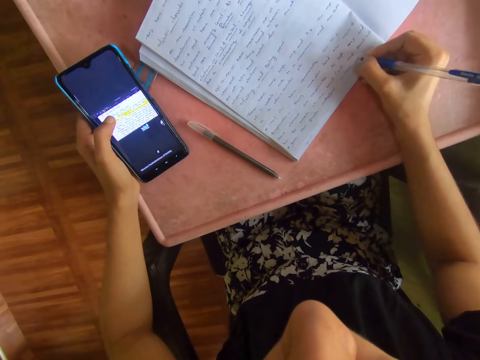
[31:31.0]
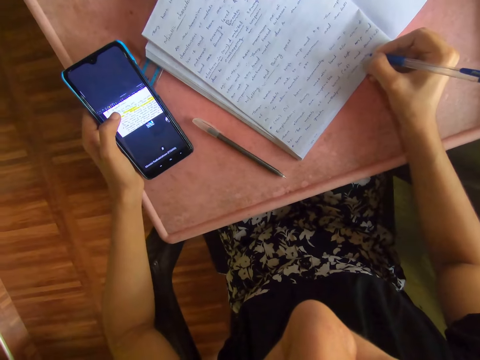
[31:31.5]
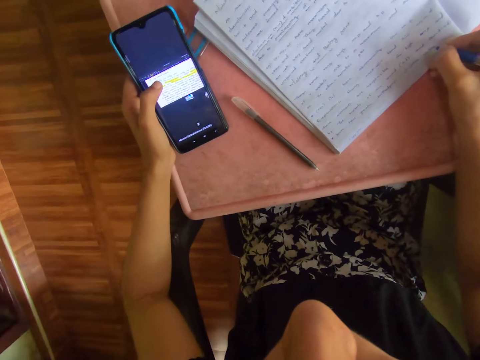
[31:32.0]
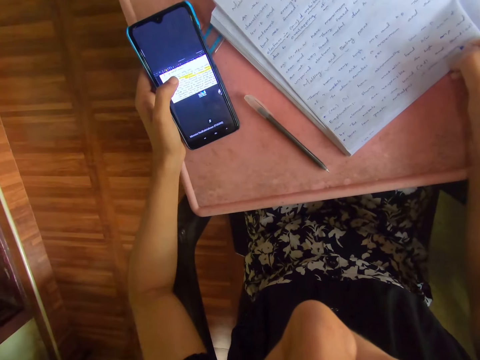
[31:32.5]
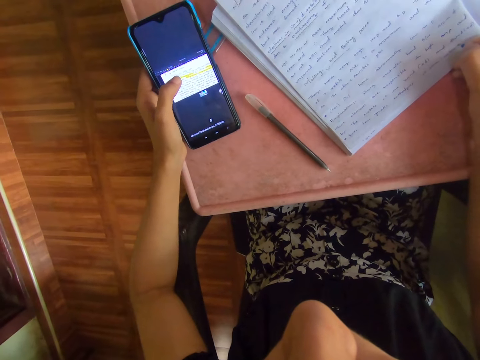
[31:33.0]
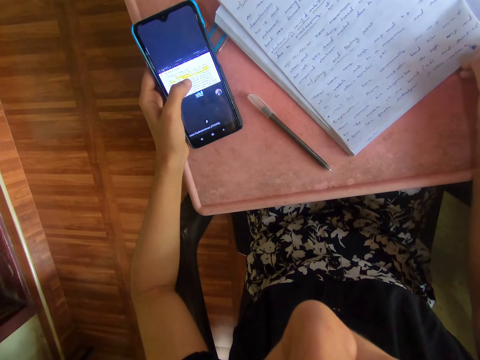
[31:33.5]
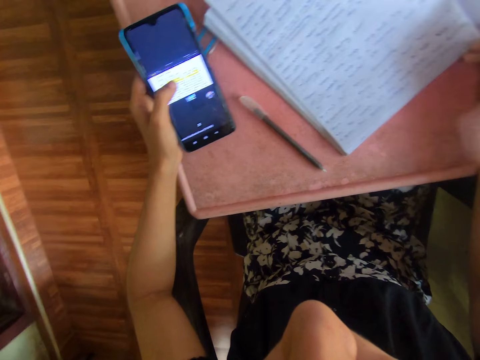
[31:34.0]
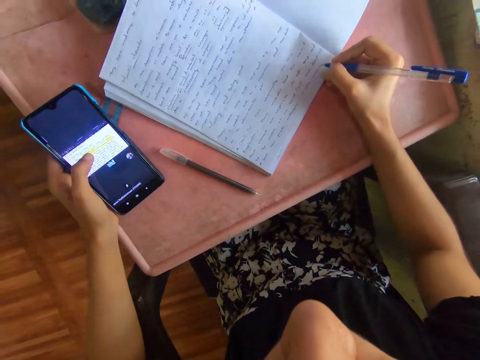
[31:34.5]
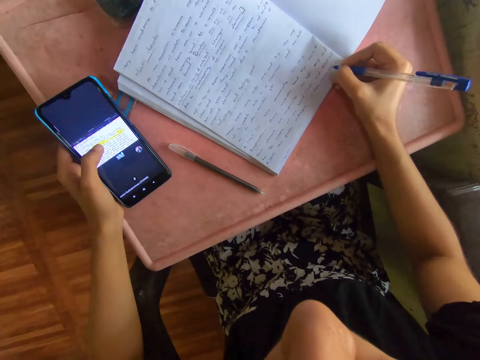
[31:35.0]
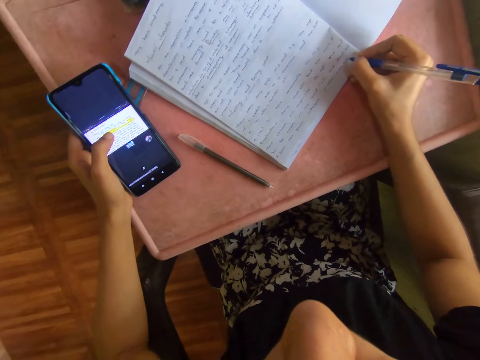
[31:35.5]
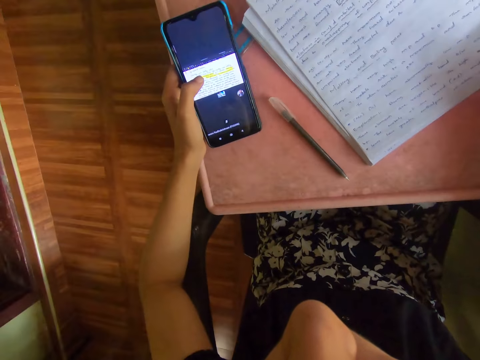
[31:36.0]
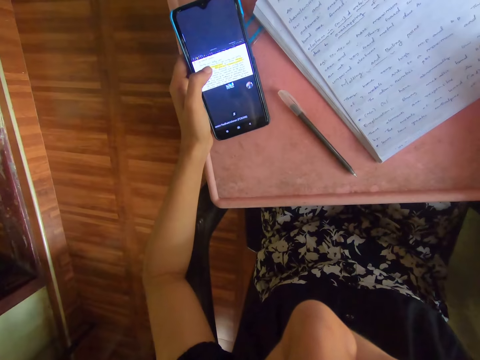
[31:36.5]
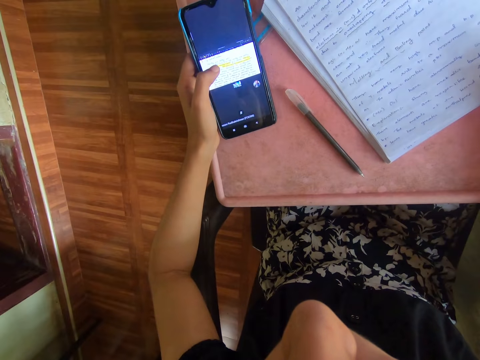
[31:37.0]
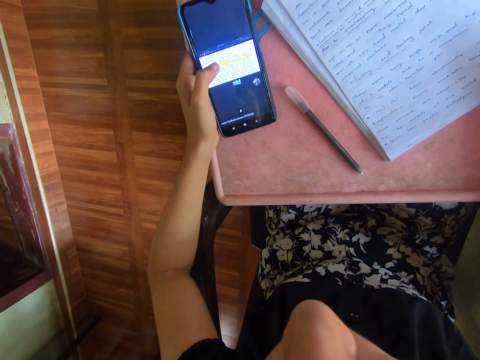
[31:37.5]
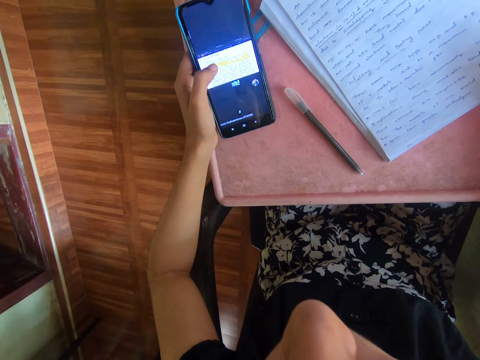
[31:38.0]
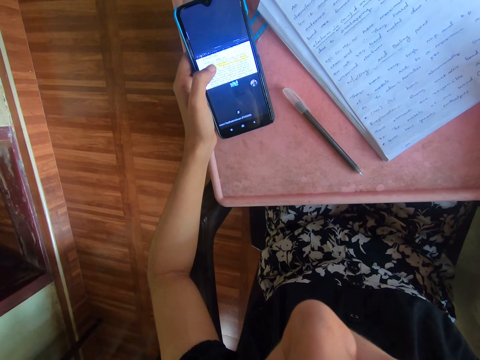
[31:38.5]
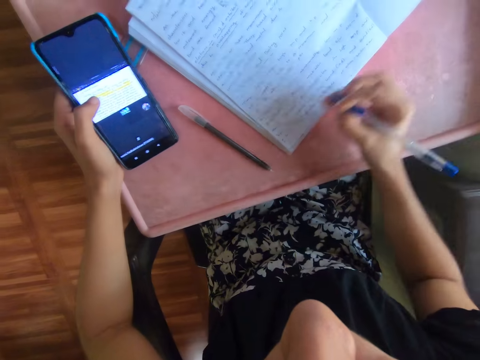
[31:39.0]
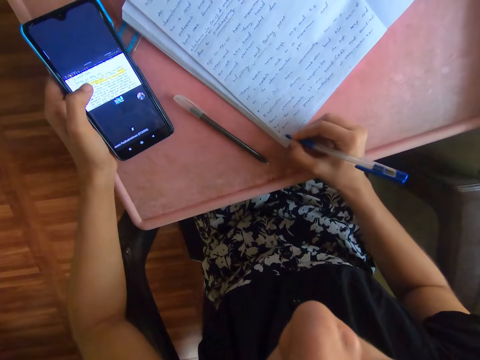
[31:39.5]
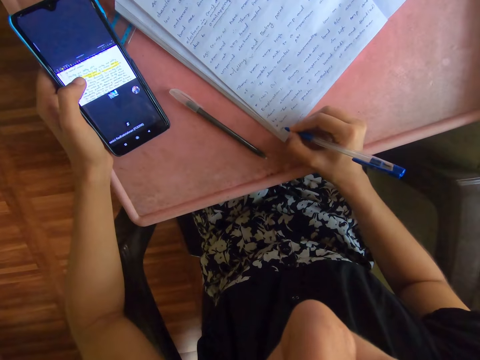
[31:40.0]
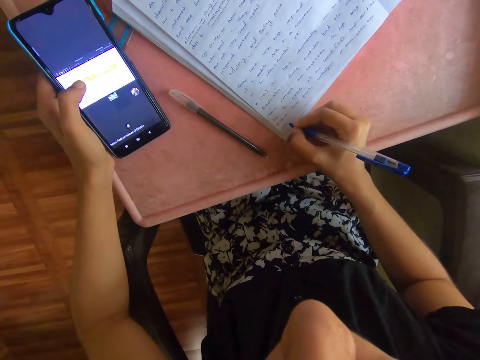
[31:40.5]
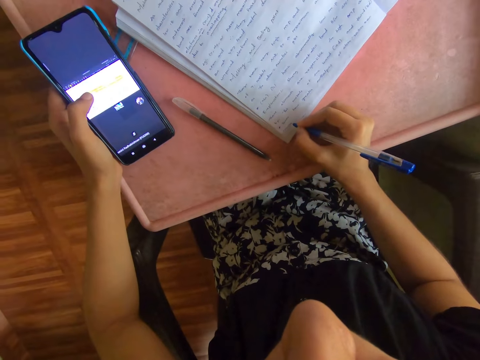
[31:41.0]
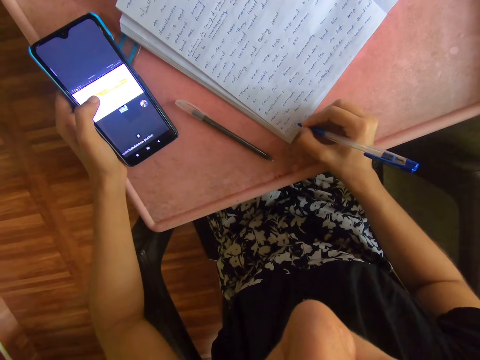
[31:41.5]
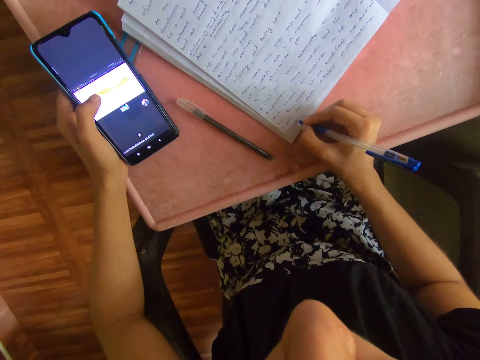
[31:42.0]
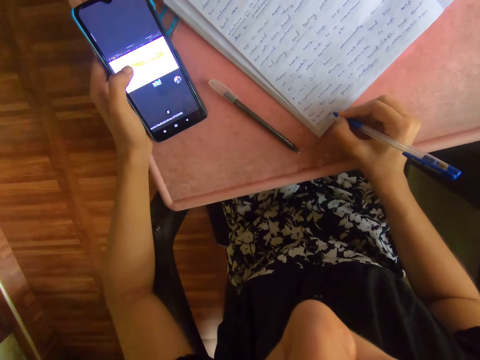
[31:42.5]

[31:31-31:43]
The camera wearer operates the phone with her left thumb. She writes on the book with the pen in her right hand. She looks at the phone. She writes on the book.

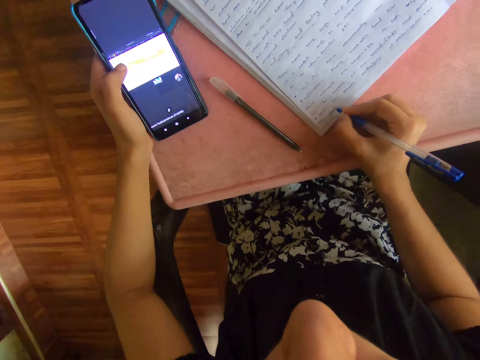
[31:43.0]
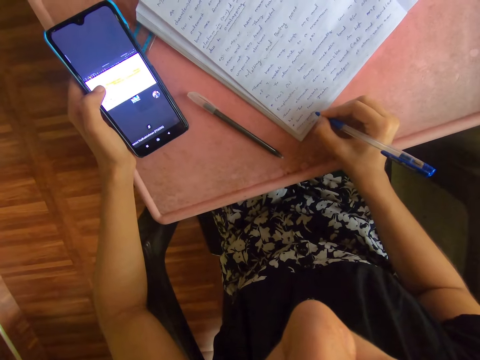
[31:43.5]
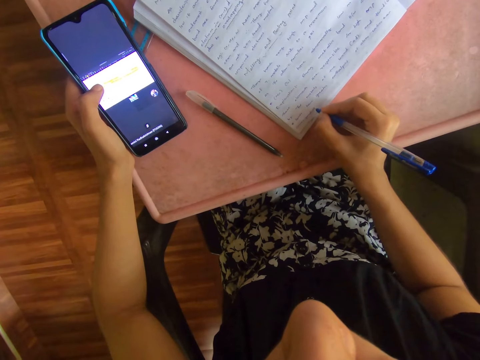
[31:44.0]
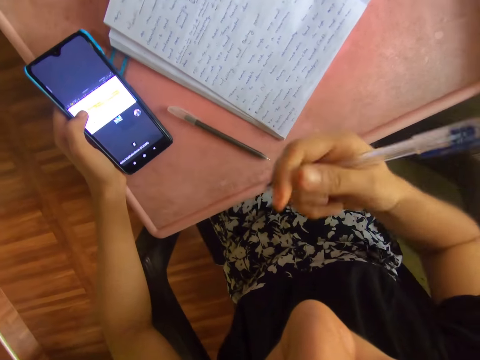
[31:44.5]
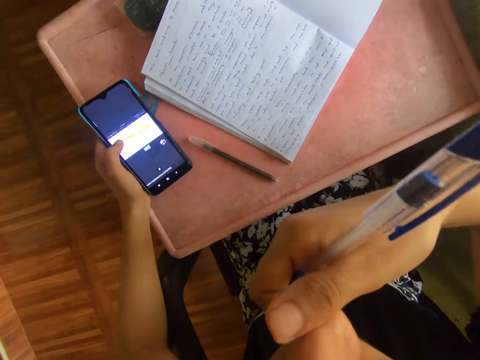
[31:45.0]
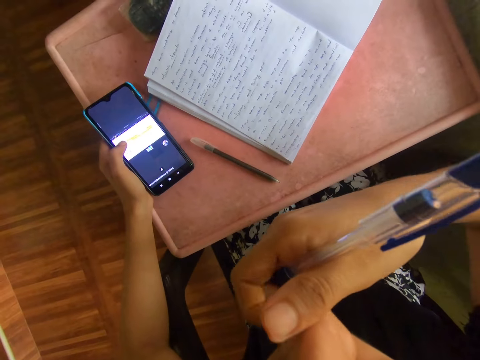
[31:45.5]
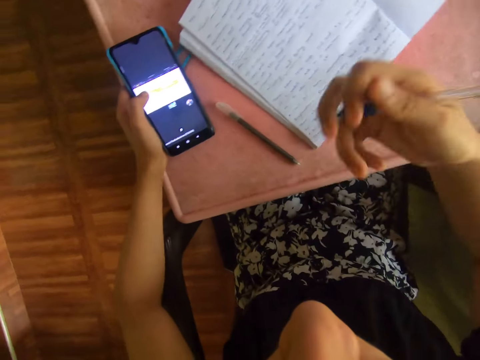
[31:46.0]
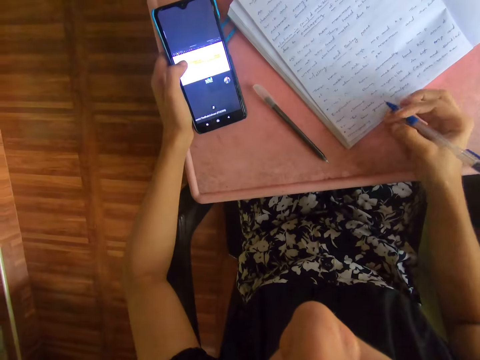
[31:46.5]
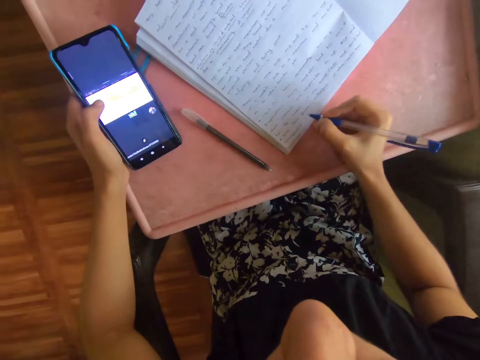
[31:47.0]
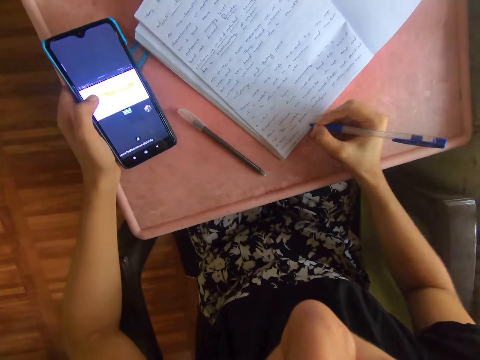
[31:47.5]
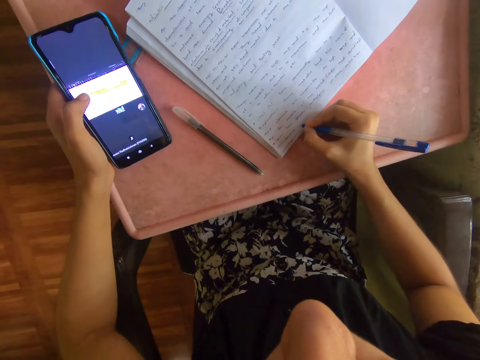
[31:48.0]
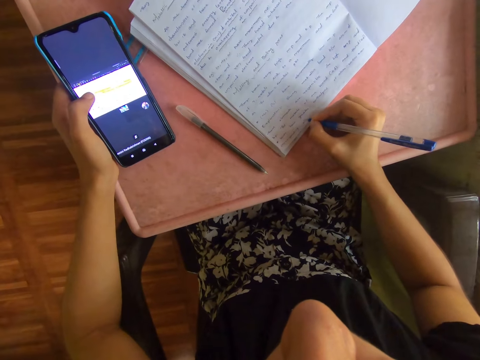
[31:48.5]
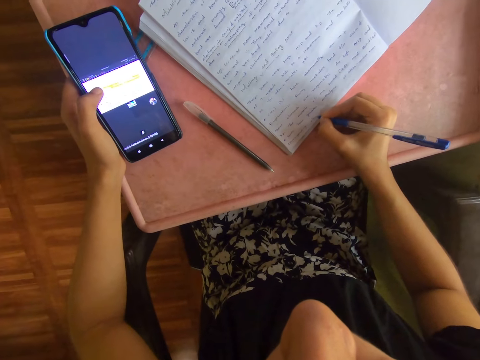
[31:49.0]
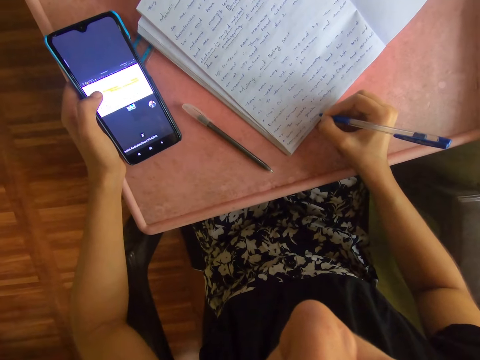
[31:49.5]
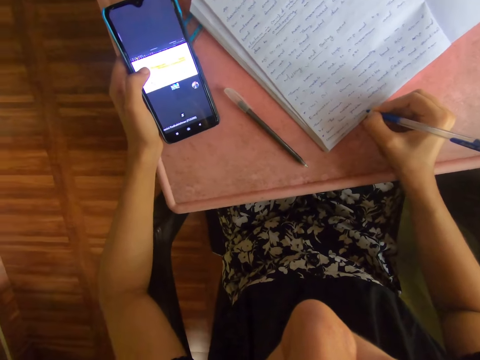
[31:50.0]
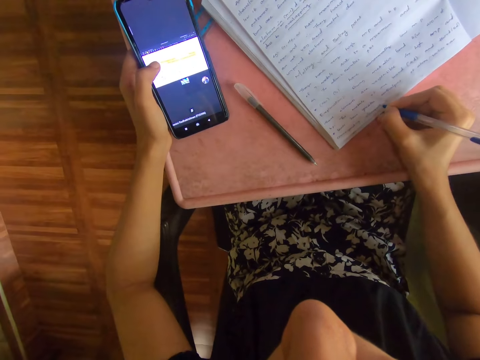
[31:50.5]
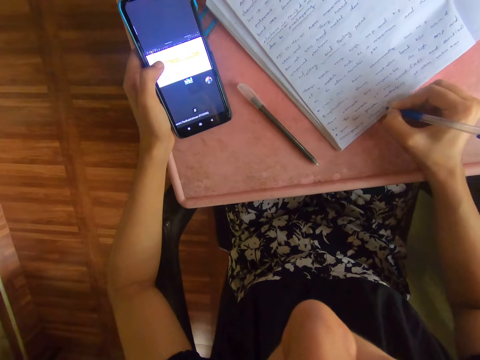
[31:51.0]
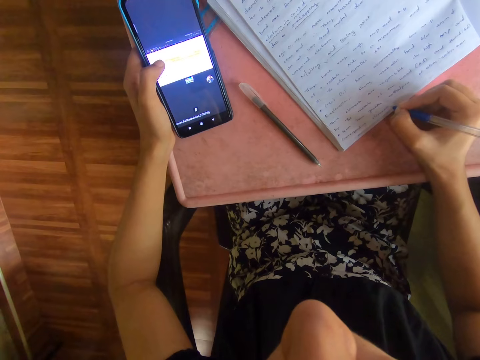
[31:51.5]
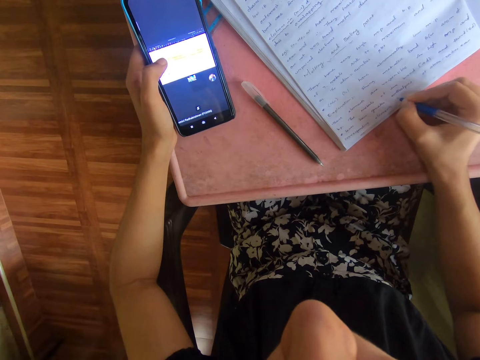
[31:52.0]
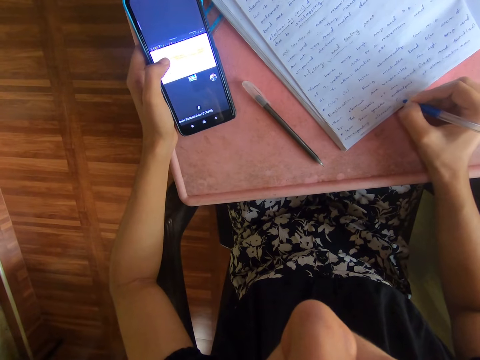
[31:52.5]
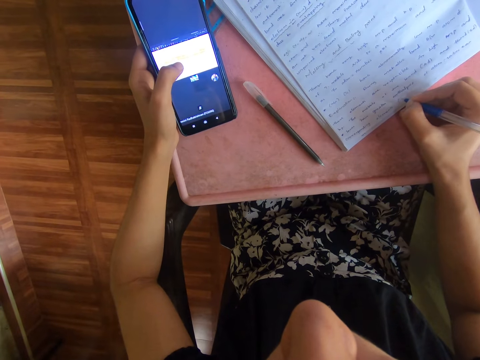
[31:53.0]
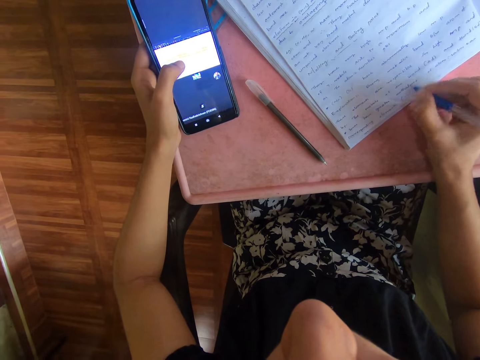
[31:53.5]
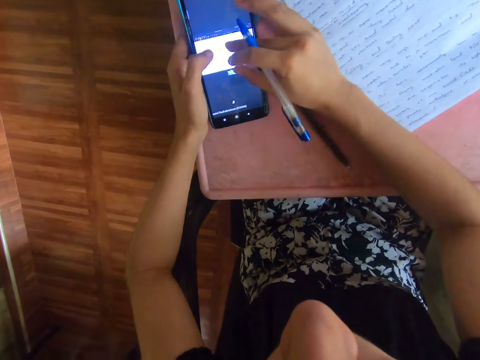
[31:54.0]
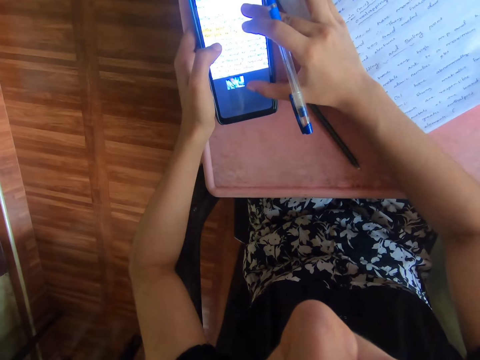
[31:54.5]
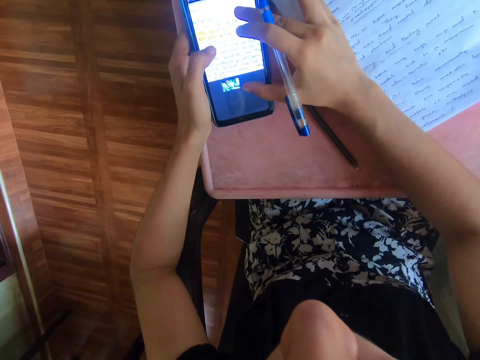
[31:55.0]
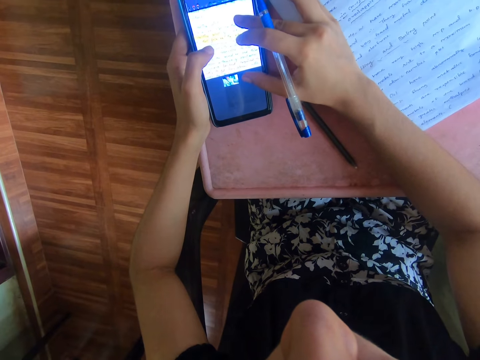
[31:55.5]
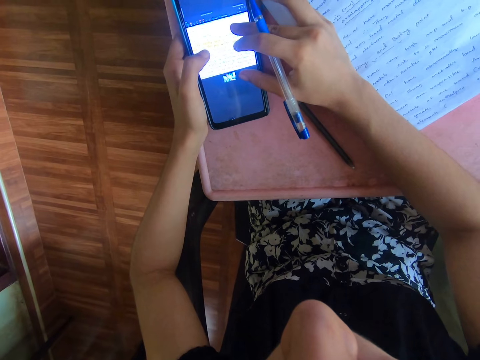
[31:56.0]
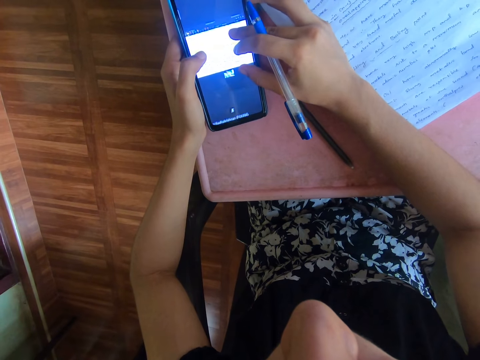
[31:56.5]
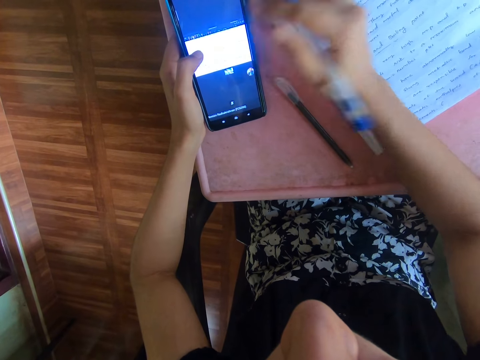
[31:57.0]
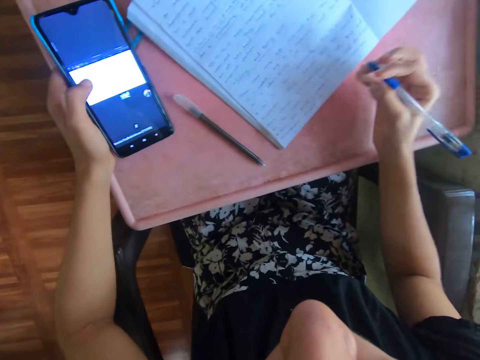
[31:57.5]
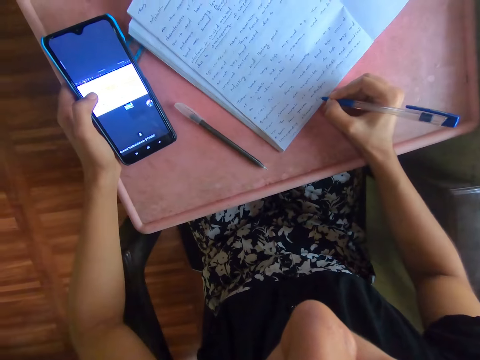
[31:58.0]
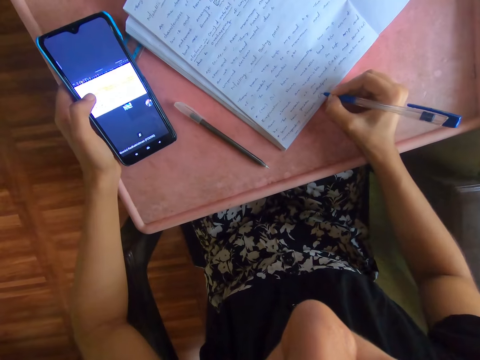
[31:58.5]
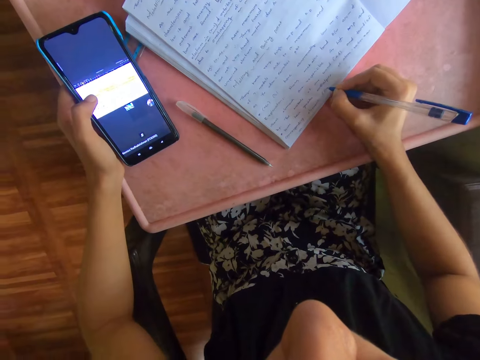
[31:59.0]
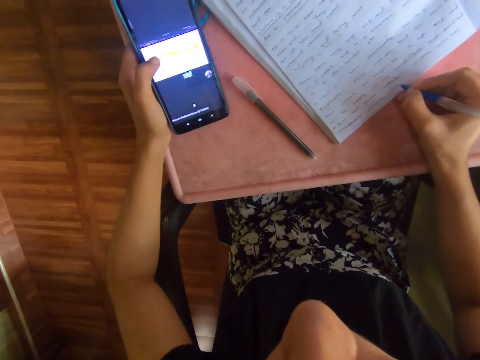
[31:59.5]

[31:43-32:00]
The camera wearer scratches her nose with her right hand. She writes in the book on the table with the pen in her right hand. She operates the phone with both hands. She writes in the book on the table with the pen in her right hand.
